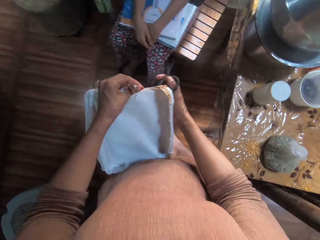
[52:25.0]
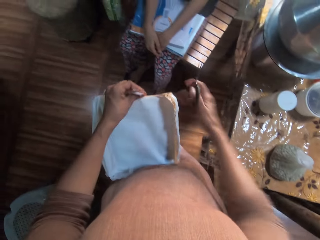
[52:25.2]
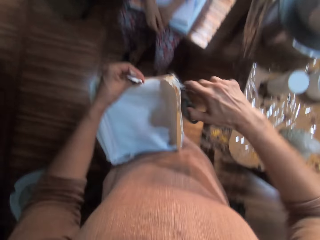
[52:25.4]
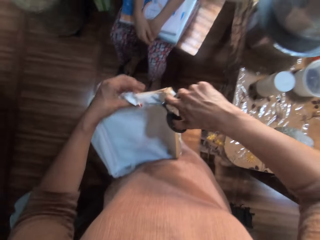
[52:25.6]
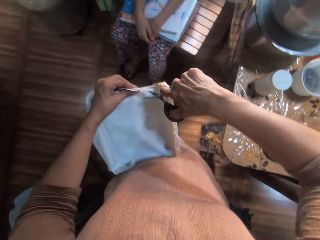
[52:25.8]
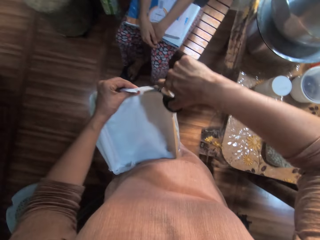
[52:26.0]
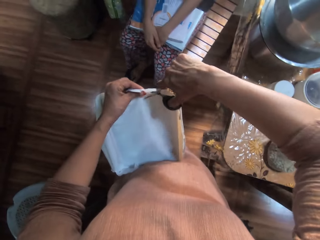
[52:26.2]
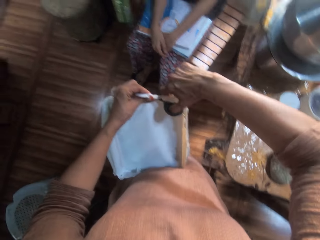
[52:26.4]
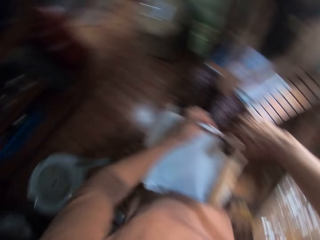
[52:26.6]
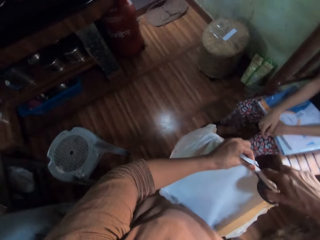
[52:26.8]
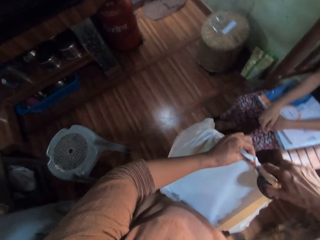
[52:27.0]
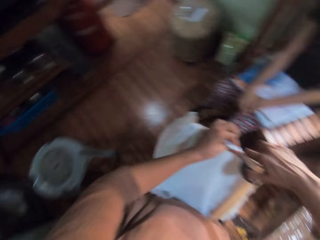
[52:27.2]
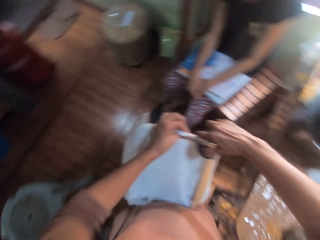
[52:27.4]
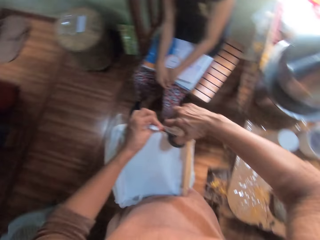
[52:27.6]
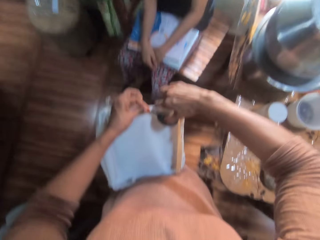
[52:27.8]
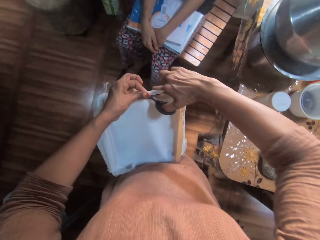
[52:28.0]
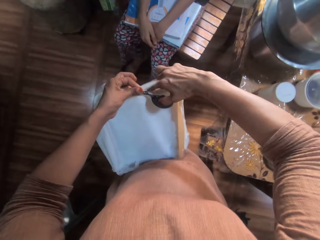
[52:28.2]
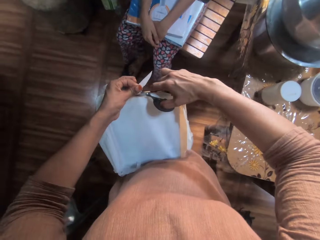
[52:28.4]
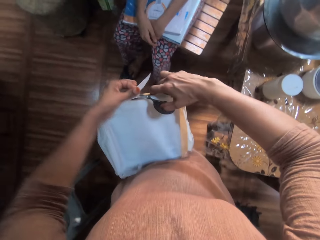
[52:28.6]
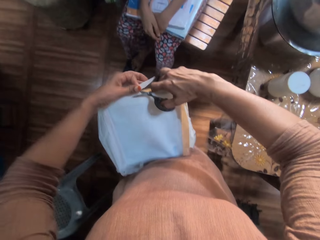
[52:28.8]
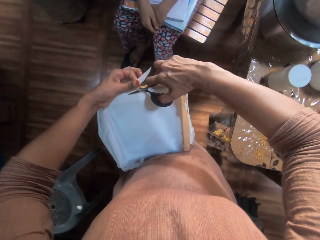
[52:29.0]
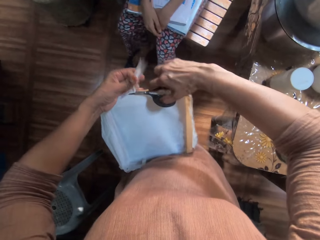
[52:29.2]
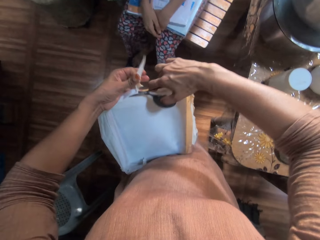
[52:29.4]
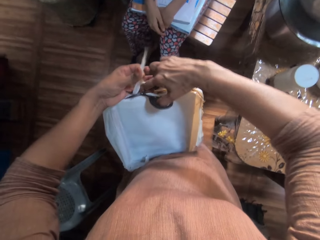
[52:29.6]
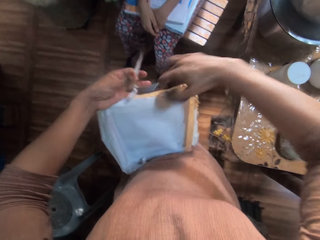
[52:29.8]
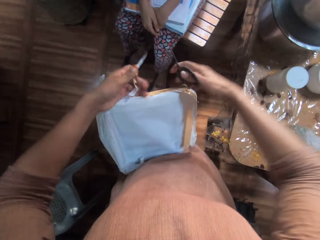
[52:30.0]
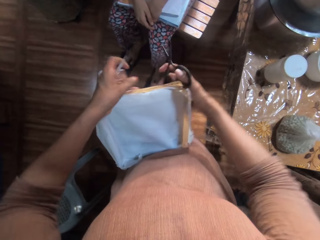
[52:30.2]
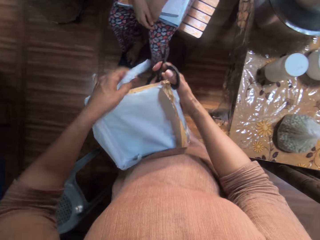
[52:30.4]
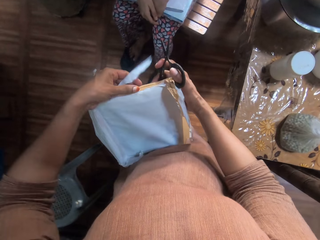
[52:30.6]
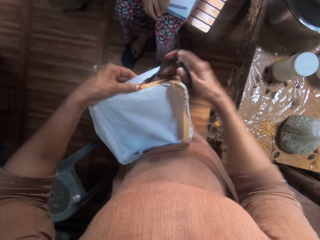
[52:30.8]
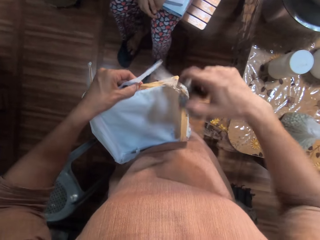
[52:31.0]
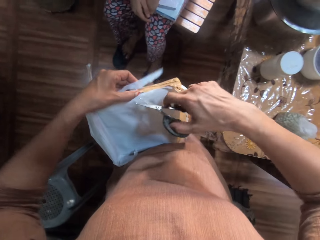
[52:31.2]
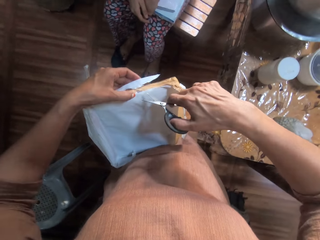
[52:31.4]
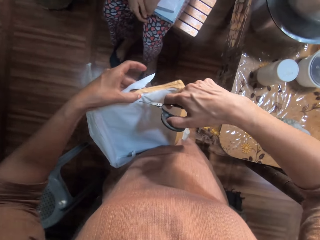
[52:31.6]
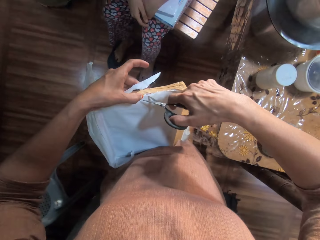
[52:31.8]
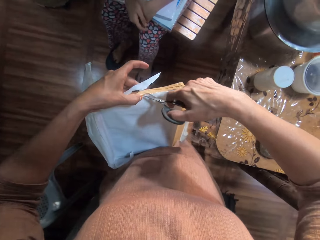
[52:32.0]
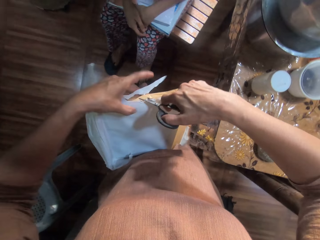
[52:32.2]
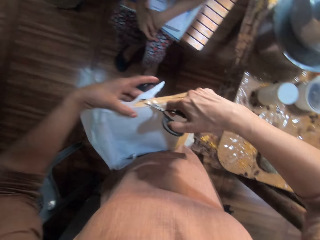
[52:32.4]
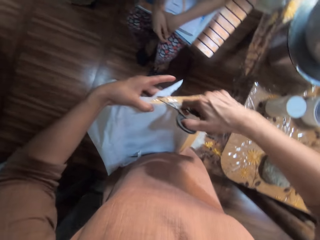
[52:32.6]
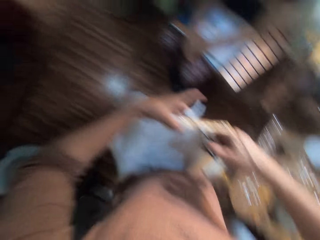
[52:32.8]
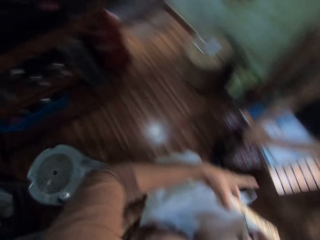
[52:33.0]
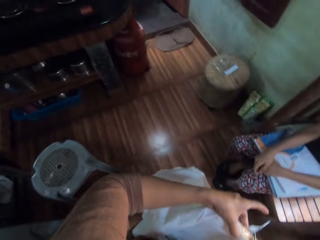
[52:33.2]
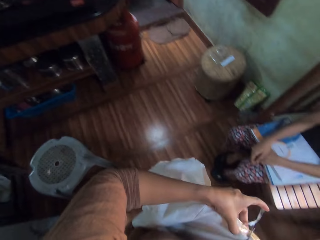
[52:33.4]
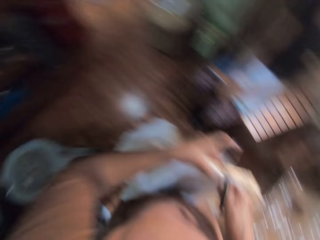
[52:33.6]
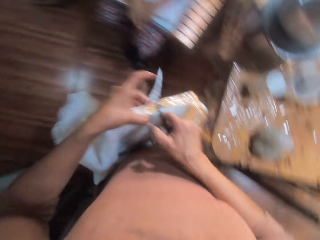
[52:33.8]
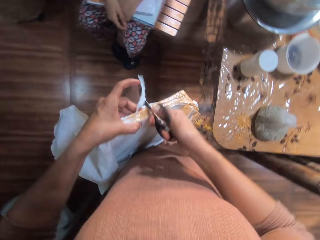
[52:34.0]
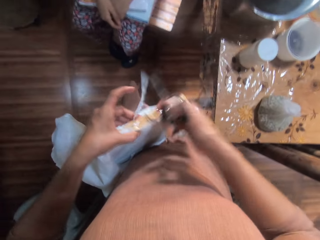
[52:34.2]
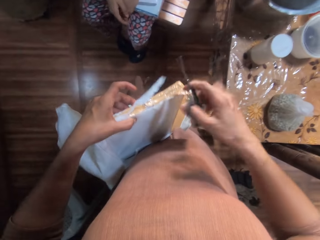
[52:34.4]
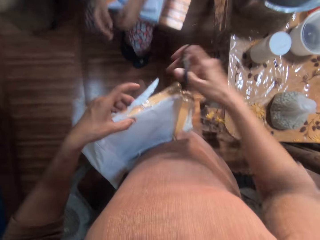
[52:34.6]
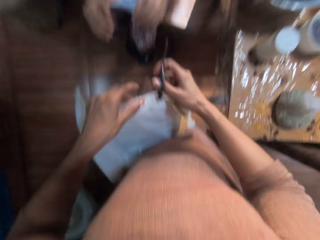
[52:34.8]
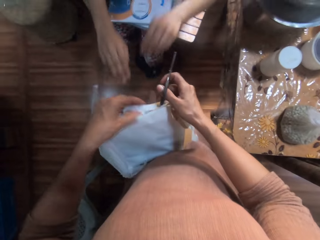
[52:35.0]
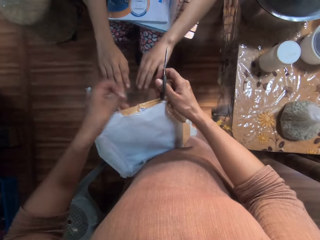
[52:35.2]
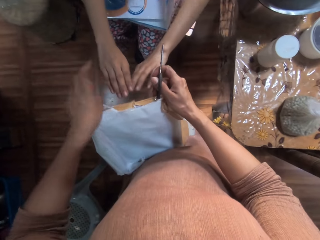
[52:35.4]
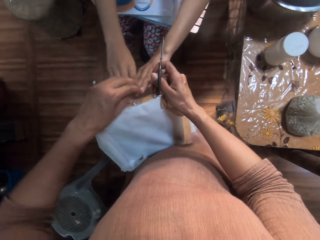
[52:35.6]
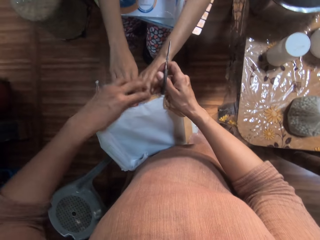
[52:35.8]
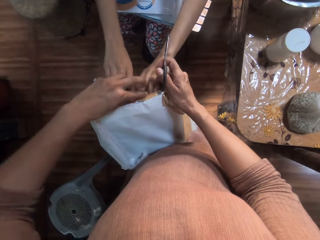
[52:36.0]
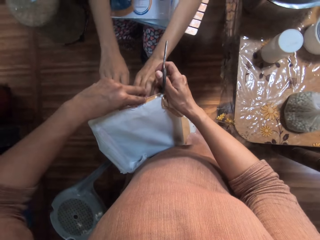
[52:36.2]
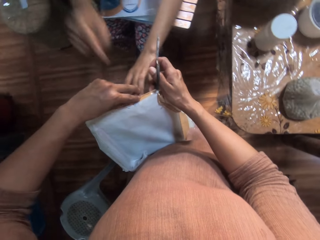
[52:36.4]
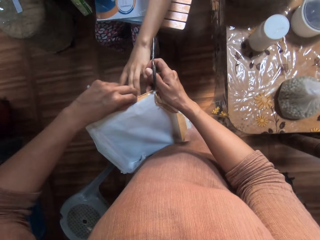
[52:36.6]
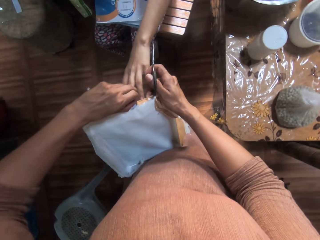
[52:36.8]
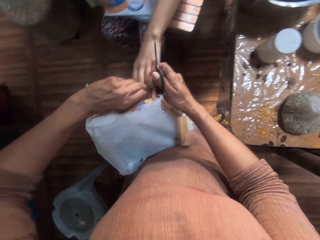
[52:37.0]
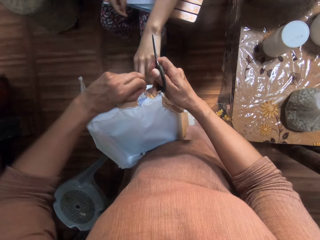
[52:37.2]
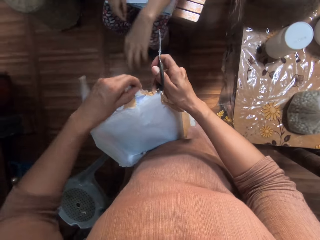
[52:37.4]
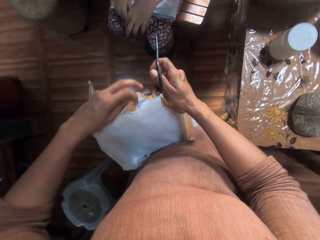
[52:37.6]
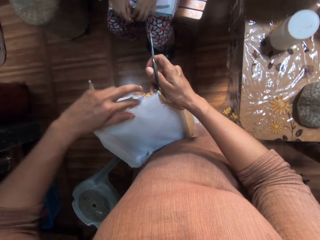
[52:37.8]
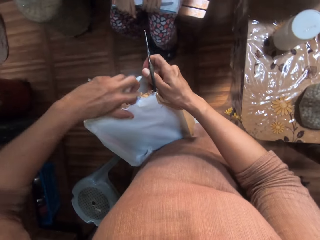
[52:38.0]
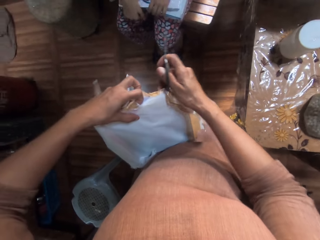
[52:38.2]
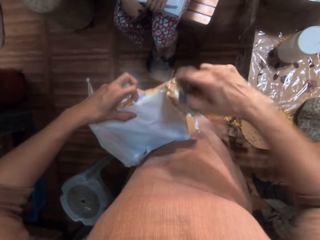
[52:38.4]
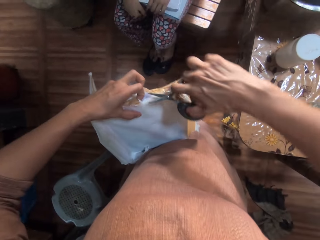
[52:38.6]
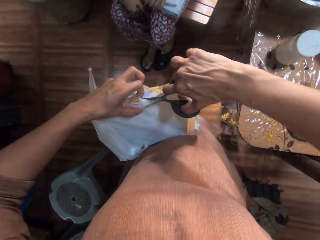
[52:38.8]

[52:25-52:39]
The camera wearer holds the pack with her left hand. She cuts the pack in her left hand with the scissors in her right hand. She holds the pack with her right hand. She cuts the pack in her left hand with the scissors in her right hand. She holds the pack with her right hand. She tears the pack with her left hand. A person tears the piece of the box.

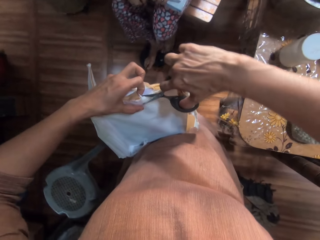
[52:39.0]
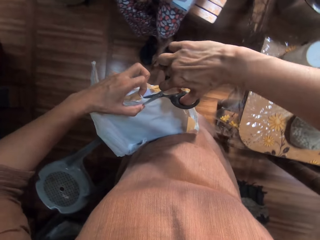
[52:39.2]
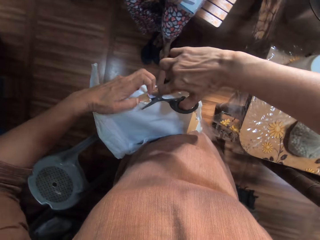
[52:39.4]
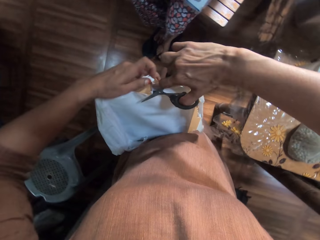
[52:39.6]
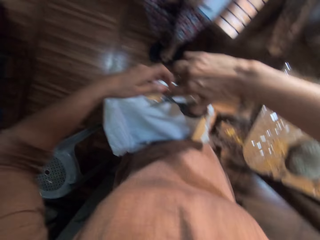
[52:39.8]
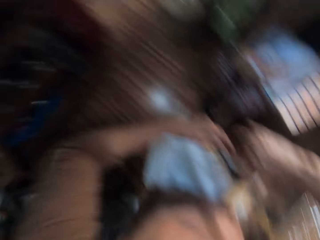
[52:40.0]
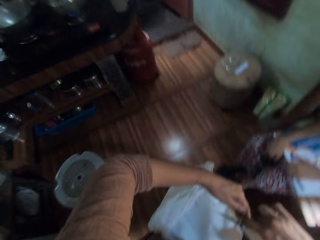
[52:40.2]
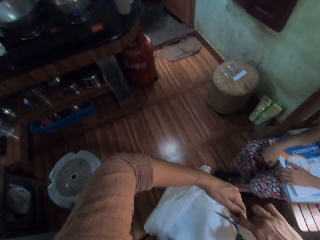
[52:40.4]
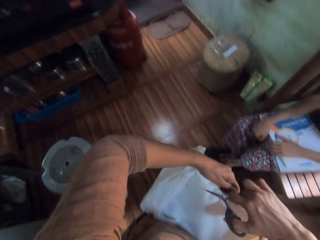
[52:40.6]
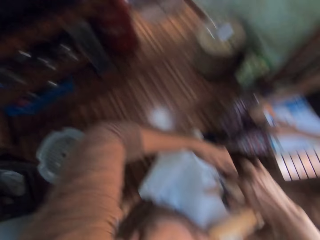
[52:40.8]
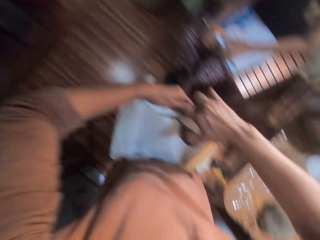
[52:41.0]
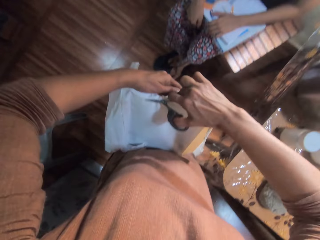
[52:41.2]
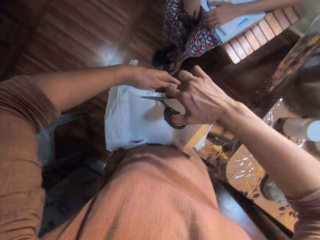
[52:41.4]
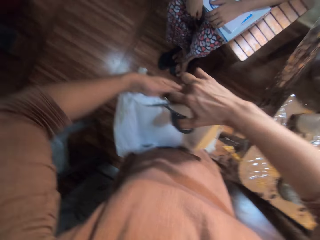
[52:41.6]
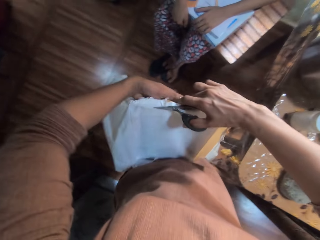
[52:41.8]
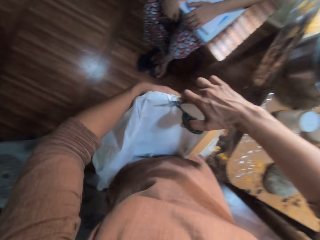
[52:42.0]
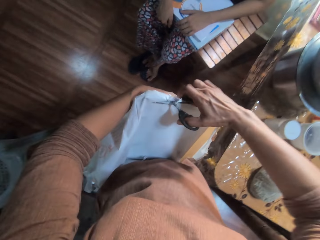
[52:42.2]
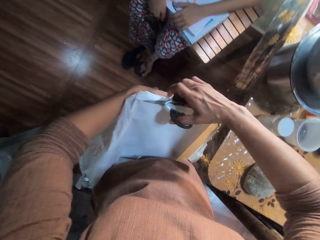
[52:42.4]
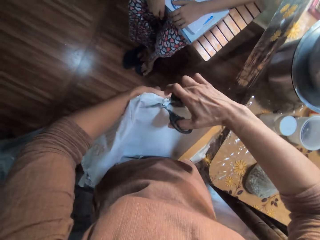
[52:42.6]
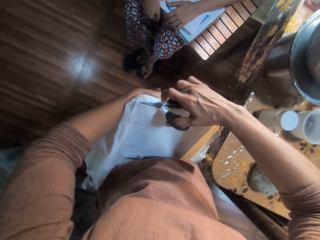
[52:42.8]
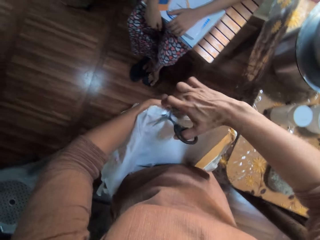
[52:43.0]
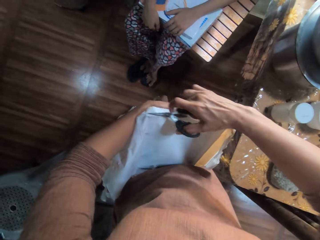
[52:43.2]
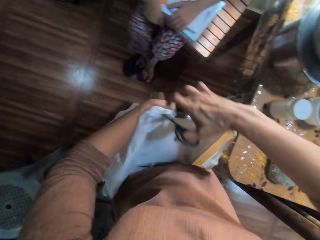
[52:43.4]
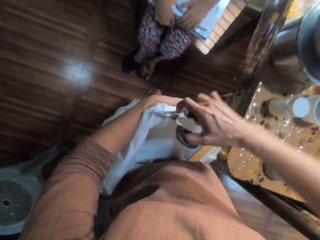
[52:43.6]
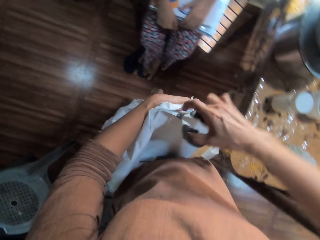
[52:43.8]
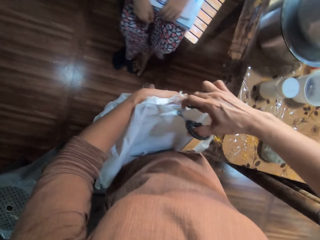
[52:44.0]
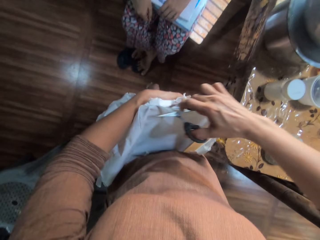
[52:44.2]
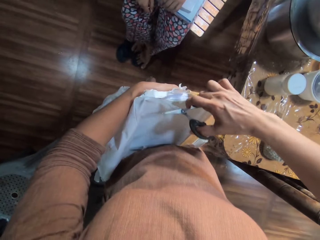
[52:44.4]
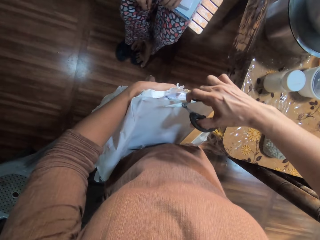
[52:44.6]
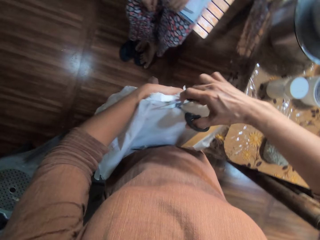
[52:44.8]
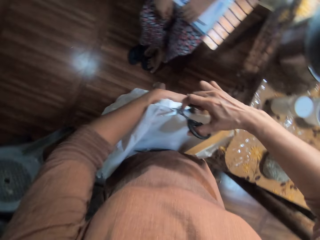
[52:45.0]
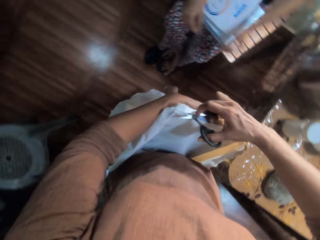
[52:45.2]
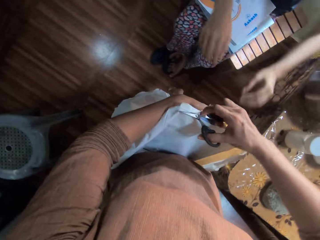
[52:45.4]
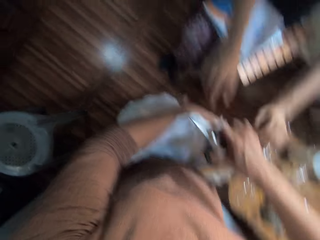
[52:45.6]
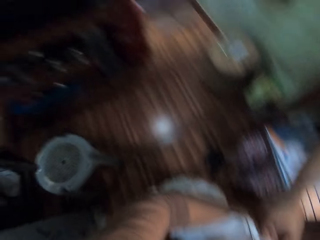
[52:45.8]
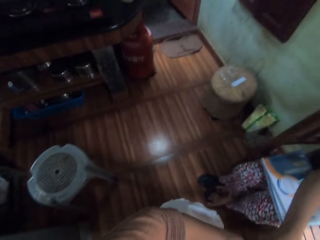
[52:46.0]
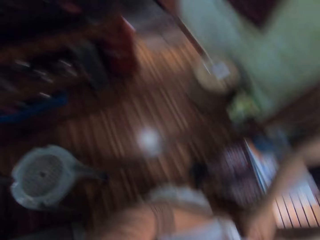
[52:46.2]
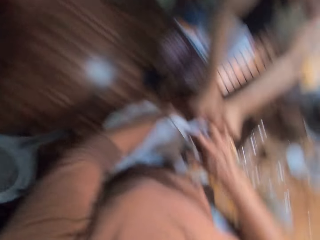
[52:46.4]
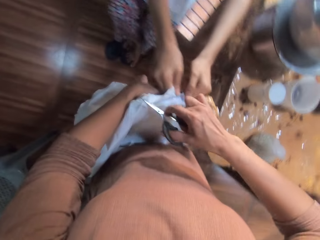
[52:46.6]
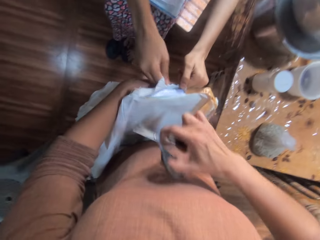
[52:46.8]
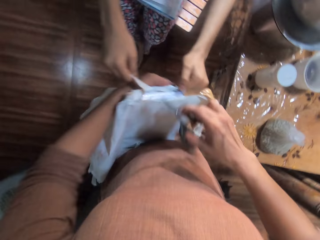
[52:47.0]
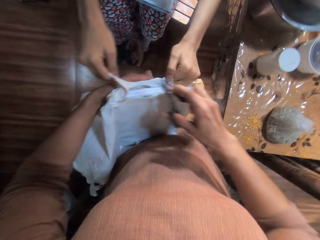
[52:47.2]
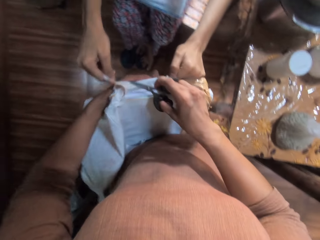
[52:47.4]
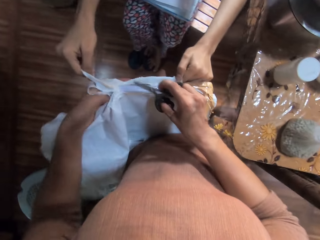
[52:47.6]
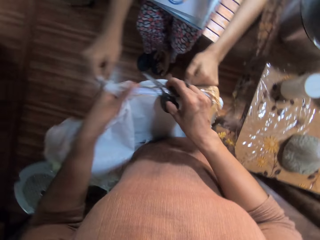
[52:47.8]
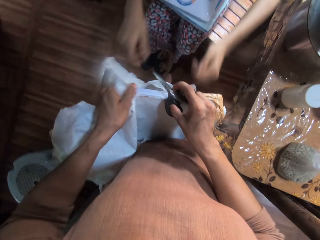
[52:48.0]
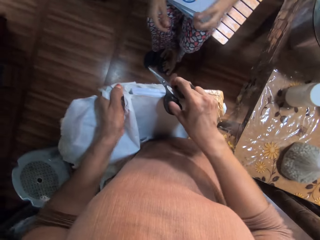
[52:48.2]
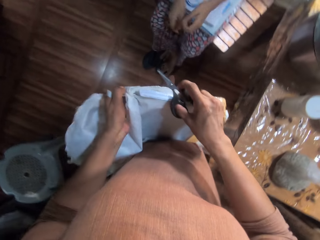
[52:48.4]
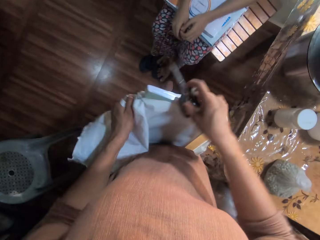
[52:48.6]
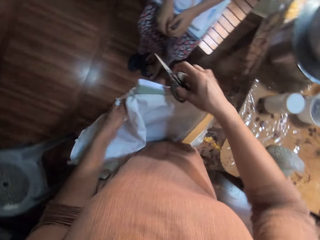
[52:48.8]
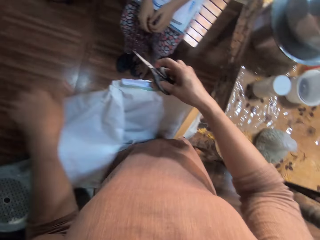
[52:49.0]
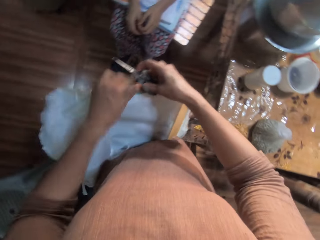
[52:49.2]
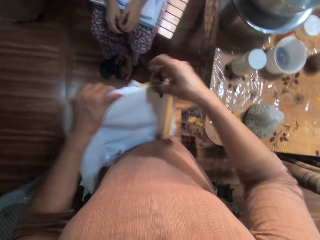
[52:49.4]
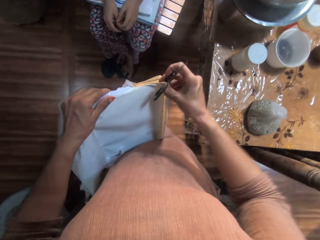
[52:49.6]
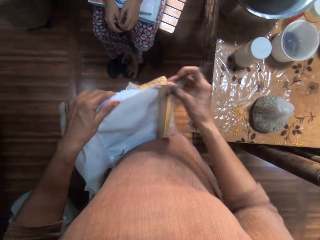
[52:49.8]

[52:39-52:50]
The camera wearer cuts the pack in her left hand with the scissors in her right hand. A girl tears the pack with her right hand. The camera wearer adjusts the box seal. She tears the pack with her left hand.
